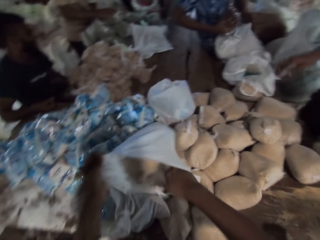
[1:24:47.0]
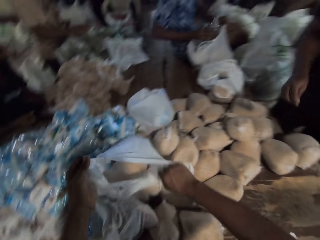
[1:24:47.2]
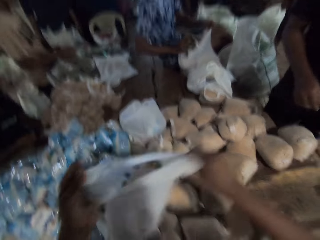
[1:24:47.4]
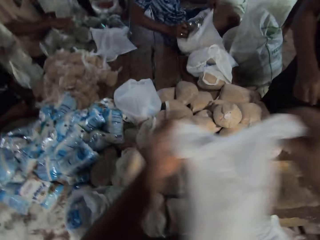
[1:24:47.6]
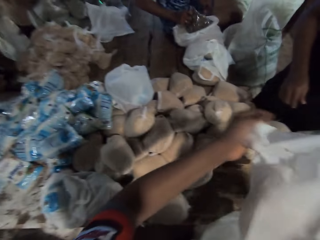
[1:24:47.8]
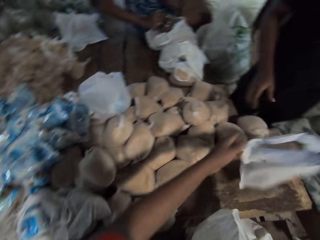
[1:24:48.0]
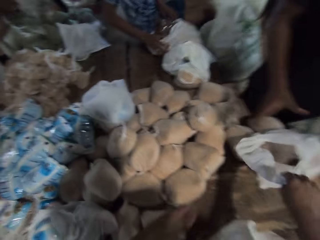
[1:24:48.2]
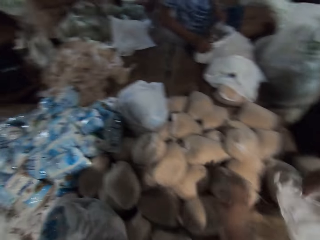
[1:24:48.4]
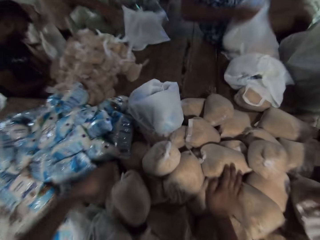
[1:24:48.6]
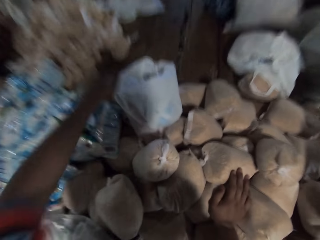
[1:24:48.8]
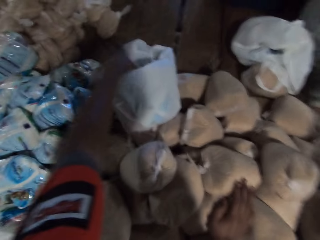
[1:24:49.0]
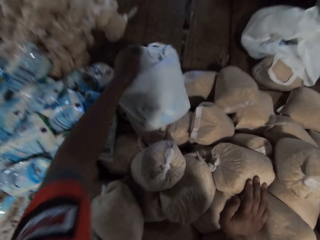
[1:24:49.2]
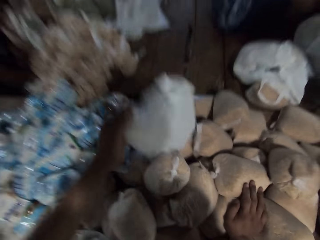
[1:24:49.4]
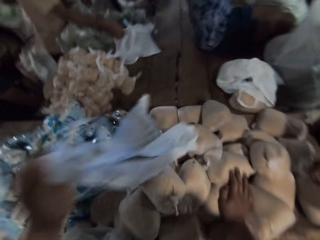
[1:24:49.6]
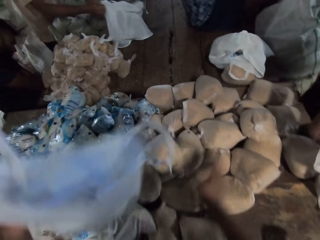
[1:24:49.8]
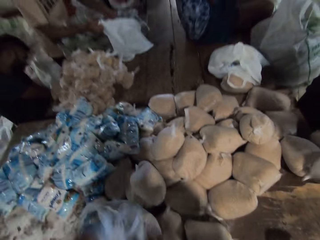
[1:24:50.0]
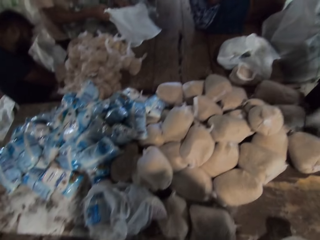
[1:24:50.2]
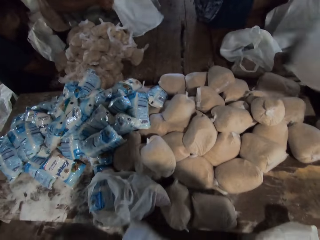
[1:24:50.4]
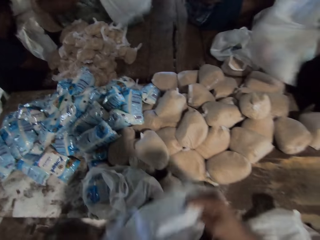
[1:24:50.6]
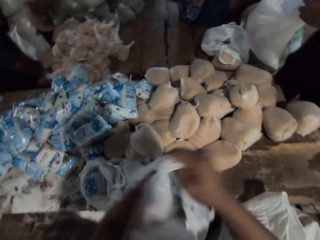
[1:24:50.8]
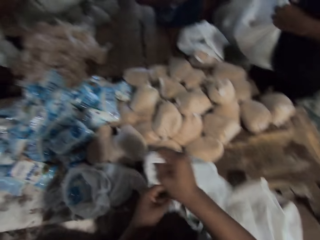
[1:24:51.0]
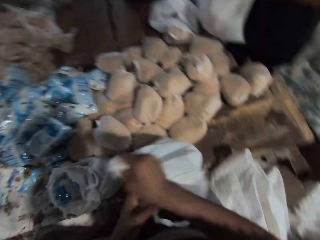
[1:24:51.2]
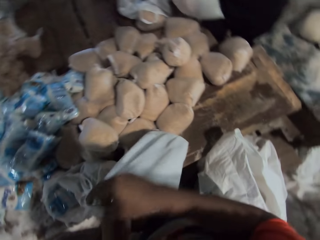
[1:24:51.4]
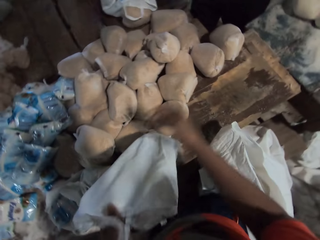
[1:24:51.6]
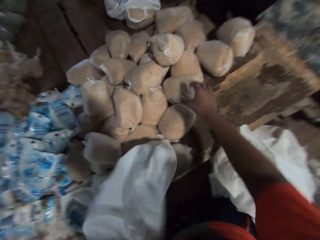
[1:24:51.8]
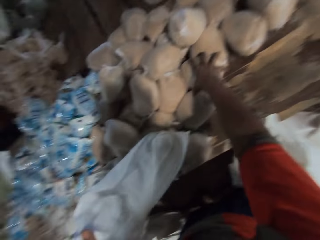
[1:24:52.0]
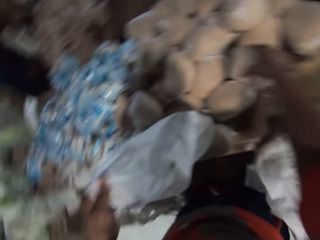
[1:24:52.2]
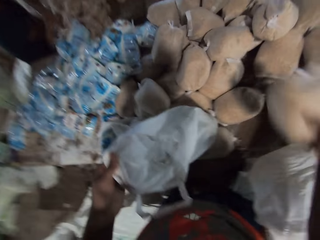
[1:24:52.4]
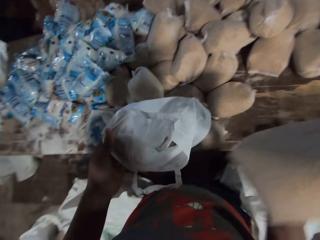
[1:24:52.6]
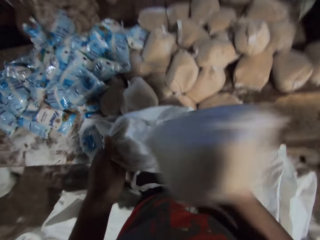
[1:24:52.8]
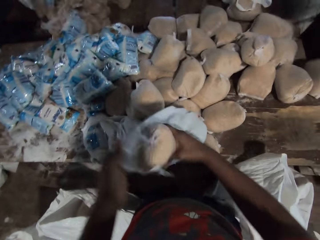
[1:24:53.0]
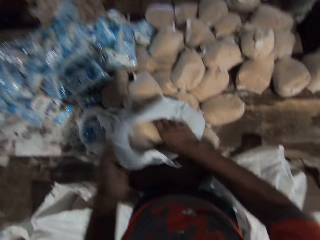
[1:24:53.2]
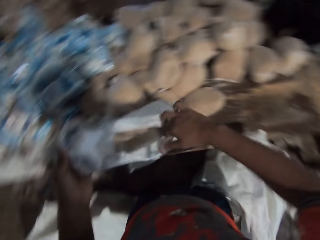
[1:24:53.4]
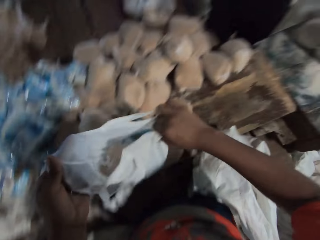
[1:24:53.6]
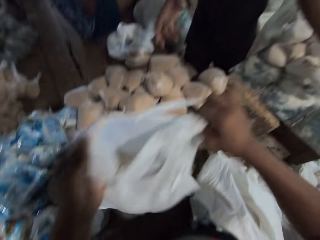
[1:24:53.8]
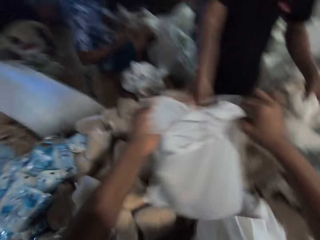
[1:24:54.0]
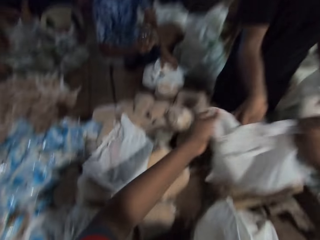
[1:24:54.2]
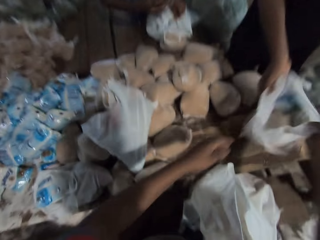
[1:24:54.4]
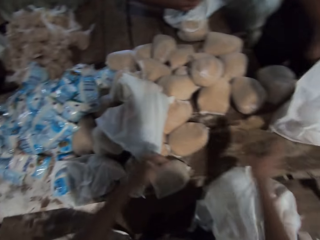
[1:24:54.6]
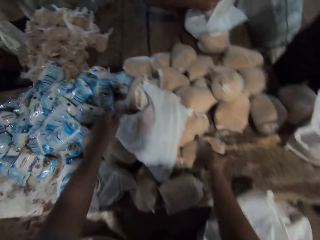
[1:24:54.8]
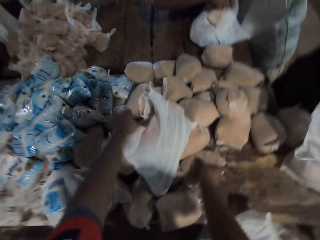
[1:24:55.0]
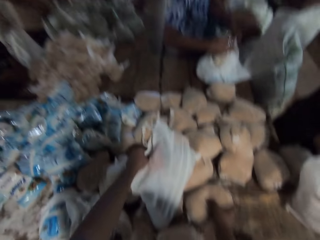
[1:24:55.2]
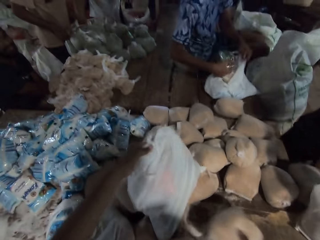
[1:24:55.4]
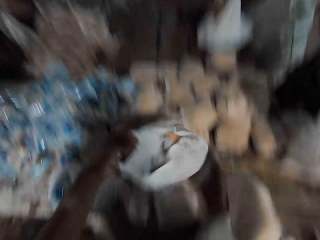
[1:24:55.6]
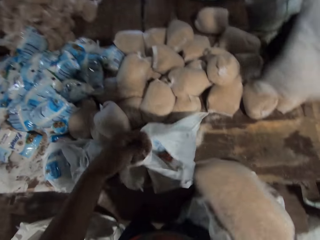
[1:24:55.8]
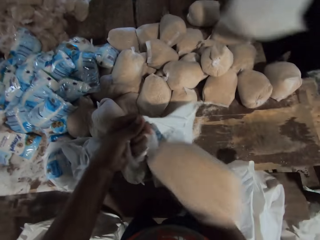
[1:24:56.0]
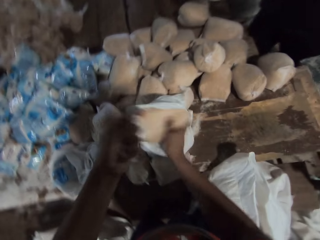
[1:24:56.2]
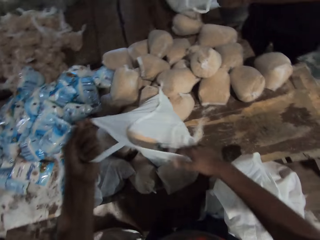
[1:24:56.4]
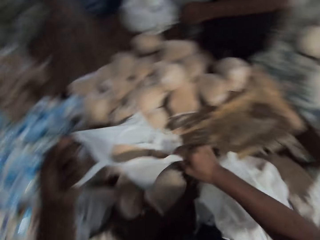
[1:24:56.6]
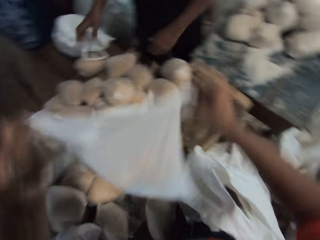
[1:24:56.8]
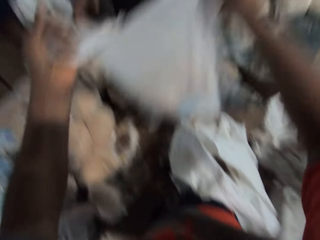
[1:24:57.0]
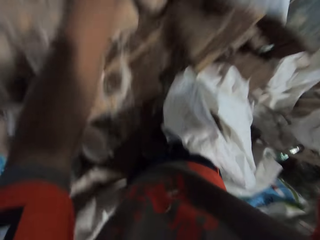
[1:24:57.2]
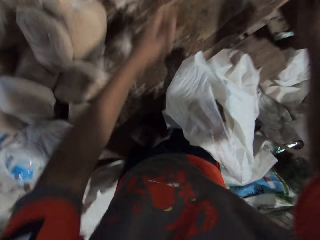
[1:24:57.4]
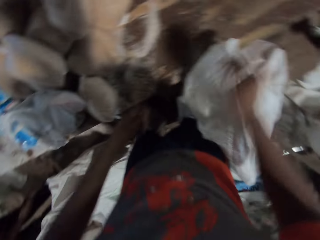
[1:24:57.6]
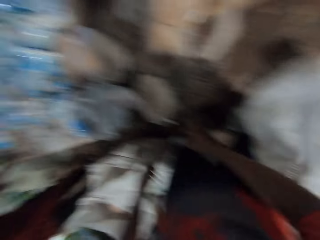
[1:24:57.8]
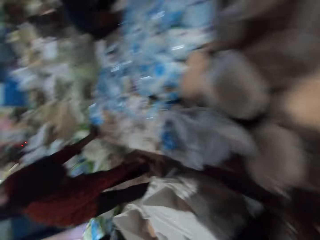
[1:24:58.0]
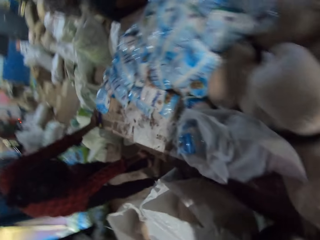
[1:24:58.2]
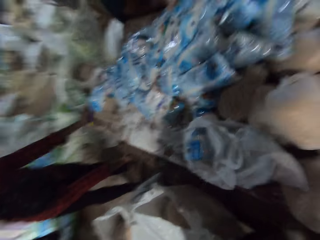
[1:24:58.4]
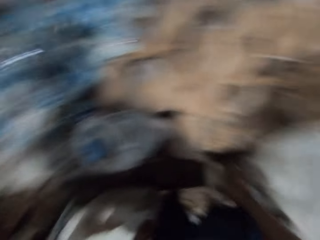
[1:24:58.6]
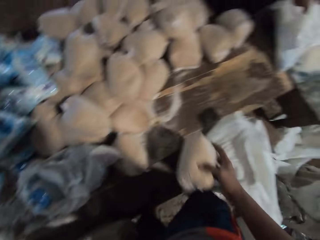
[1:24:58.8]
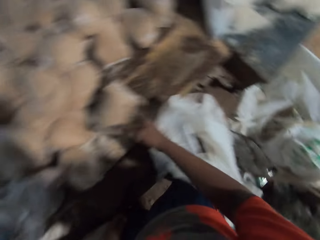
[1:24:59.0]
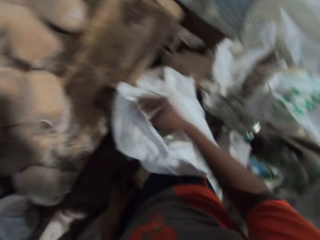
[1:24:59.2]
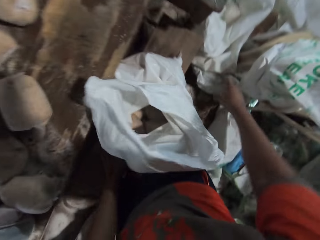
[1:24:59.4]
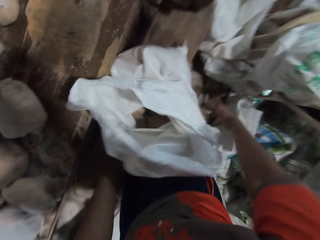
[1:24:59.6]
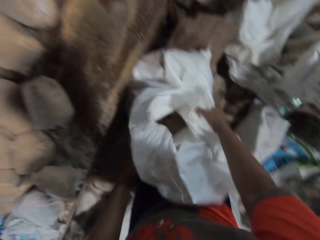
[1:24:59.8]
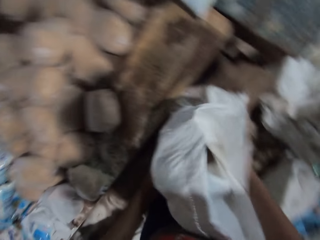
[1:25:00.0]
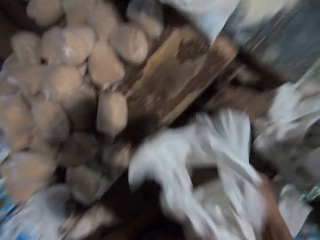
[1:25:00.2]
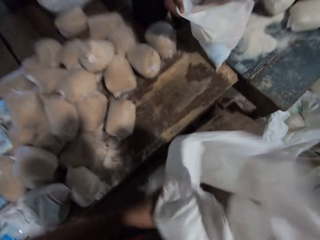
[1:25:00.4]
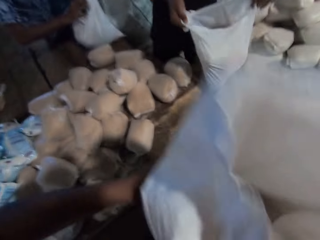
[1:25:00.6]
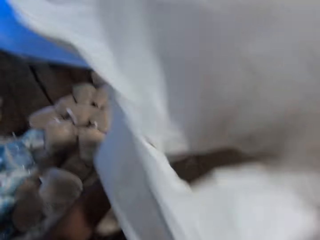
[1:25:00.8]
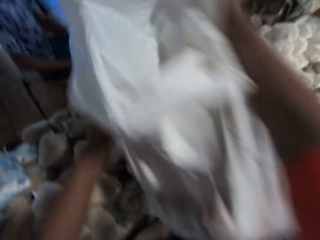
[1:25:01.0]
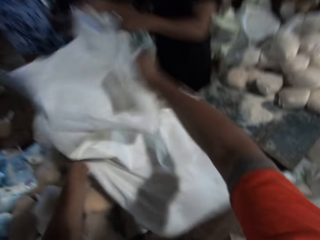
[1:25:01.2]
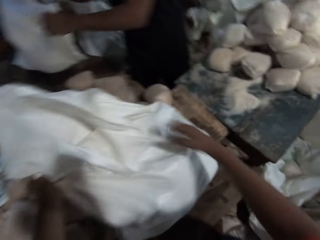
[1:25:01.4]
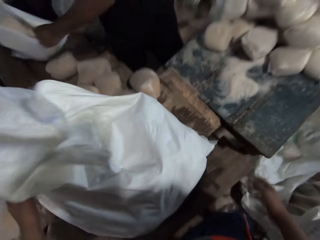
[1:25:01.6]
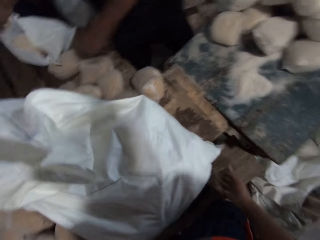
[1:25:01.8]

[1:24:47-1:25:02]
The camera wearer puts the pack of broken wheat in his right hand into the filled plastic bag or paper bag in his left hand. A man puts a pack of broken millet in his right hand into a filled plastic bag in his left hand. The camera wearer drops the filled plastic bag on the table with his right hand. The man picks up the filled bag from the table with both hands. The camera wearer picks up a filled plastic bag from the table with his left hand. Another man picks up a filled plastic bag from the table with both hands. The camera wearer picks up a pack of broken wheat from the table with his right hand. A third man picks up a pack of salt from the table with his right hand. The camera wearer puts the pack of broken wheat in his right hand into the filled plastic bag in his left hand. He passes the filled plastic bag to the second man with both hands. The first man puts a pack of broken millet in his right hand into a filled plastic bag in his left hand. The camera wearer puts the paper bag down. He picks up a pack of broken wheat from the table with his right hand and picks up a filled plastic bag from the table with his left hand. He puts the pack of broken wheat in his right hand into the filled plastic bag in his left hand. The second man drops the plastic bag in his hands on the table. The camera wearer passes the filled plastic bag to the second man with both hands. He picks up a pack of broken wheat from the bench with his right hand. He drops the pack of broken wheat in his right hand on the table. He picks up the sack of broken wheat from the bench with both hands. The second man picks up a filled plastic bag from the table with both hands. He drops the plastic bag in his hands on the table.

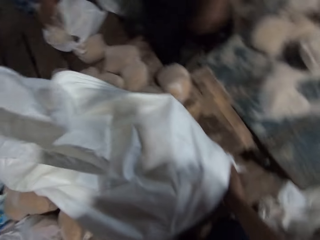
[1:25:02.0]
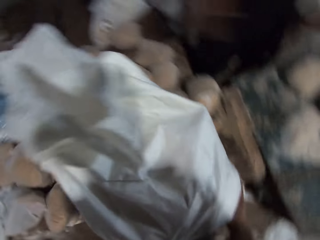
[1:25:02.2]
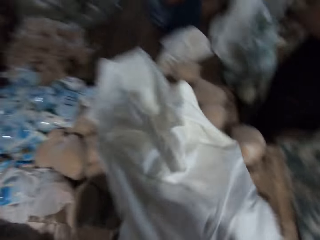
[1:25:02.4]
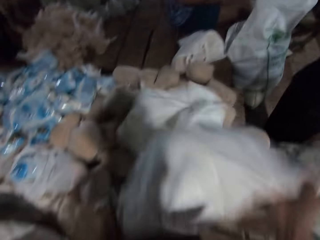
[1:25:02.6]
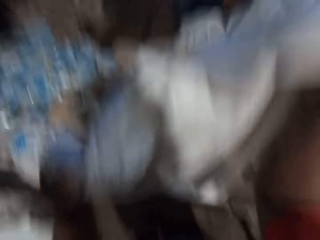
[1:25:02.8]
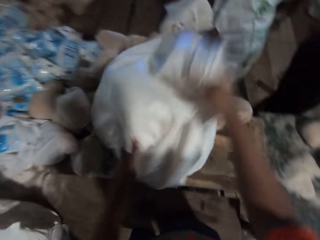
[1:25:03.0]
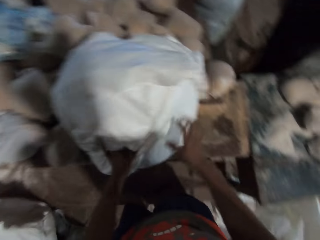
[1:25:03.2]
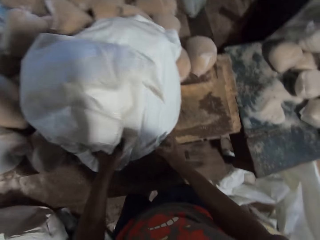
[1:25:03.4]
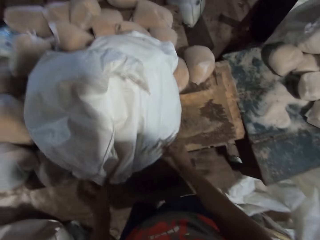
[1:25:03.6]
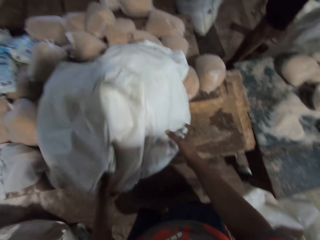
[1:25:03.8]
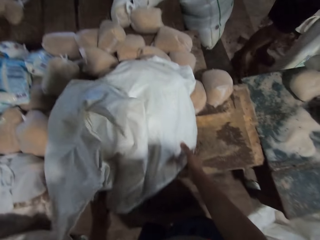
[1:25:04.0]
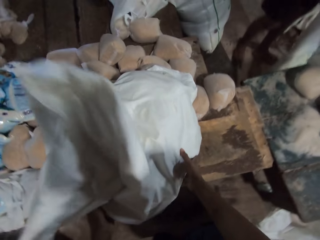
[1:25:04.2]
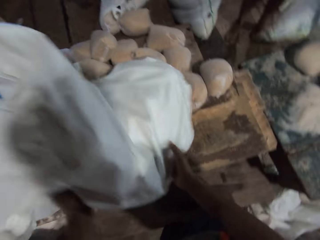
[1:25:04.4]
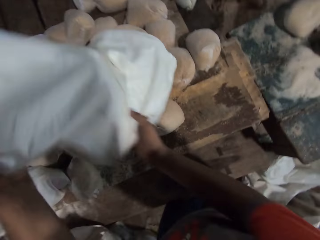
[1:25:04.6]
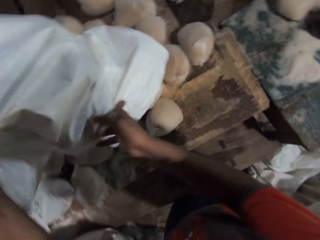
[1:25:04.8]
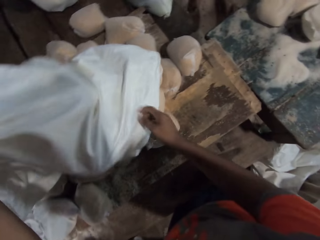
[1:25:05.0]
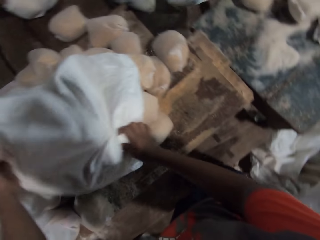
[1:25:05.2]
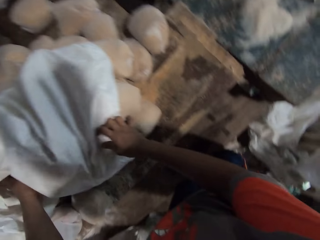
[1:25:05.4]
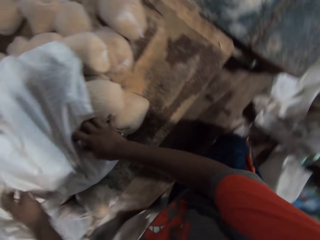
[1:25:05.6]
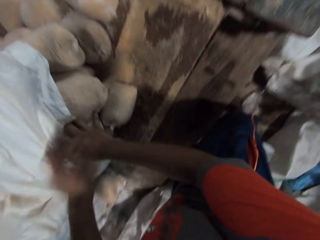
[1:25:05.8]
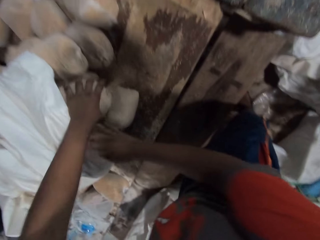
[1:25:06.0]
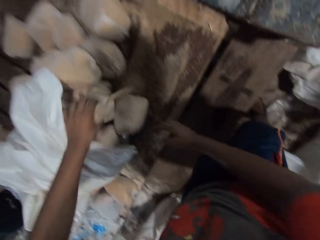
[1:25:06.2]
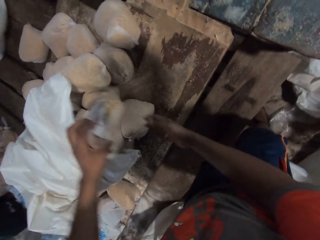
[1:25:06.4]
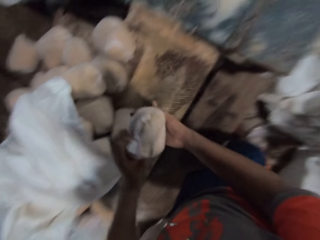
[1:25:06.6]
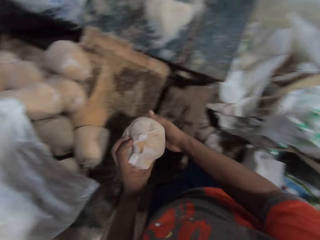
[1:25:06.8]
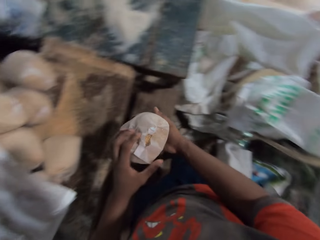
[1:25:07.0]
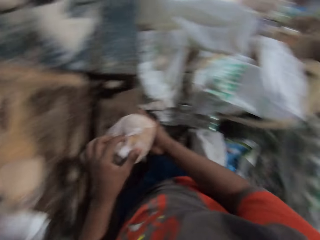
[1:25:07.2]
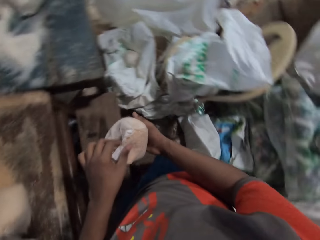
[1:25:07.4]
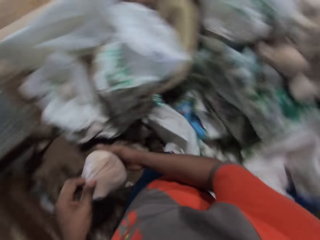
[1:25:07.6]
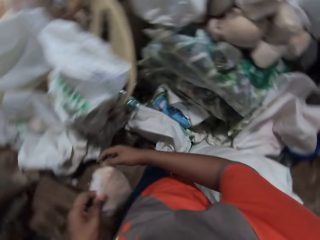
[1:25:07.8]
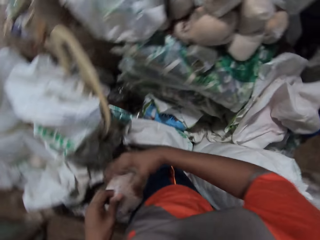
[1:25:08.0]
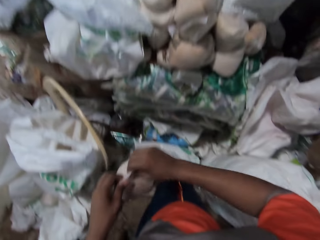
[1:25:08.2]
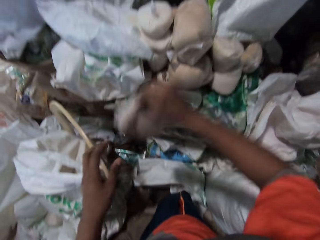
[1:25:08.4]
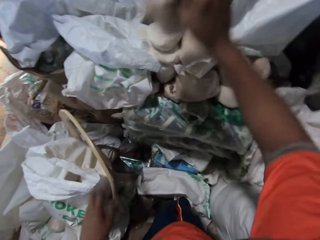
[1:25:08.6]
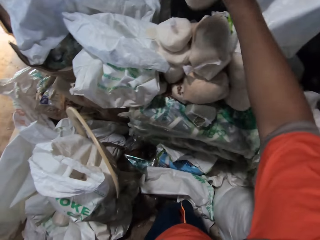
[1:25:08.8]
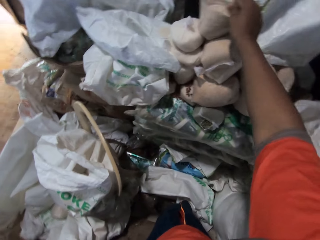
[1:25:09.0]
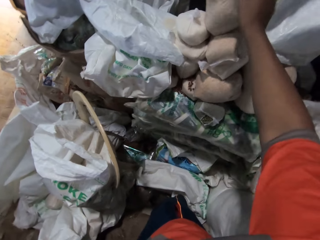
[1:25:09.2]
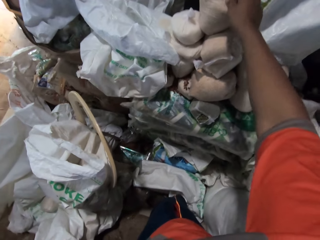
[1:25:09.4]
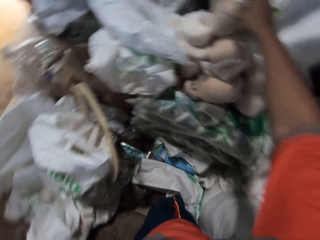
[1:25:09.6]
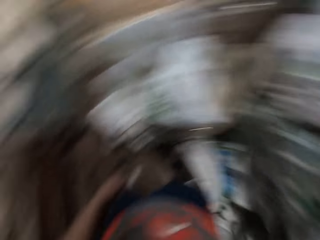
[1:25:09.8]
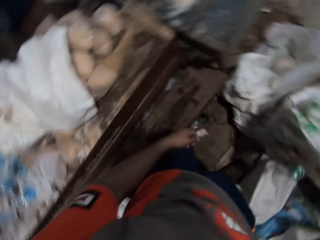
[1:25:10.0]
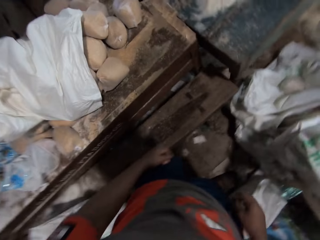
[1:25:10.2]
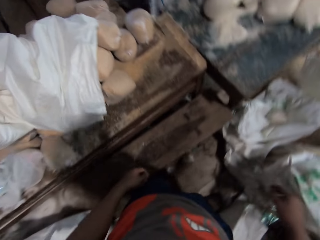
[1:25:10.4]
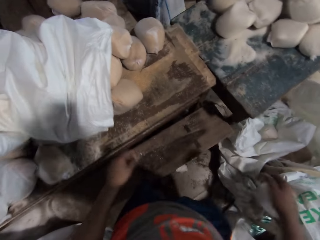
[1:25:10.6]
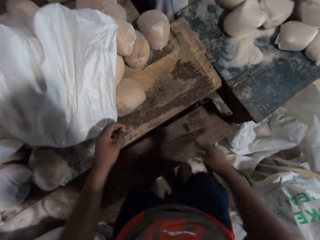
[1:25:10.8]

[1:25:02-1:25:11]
The camera wearer pours some packs of broken wheat from the sack of broken wheat in his hands on the table. He picks up a torn pack of broken wheat from the table with his left hand. He passes the torn pack of broken wheat from his left hand to his right hand. He drops the torn pack of broken wheat in his right hand on some packs of broken wheat.
